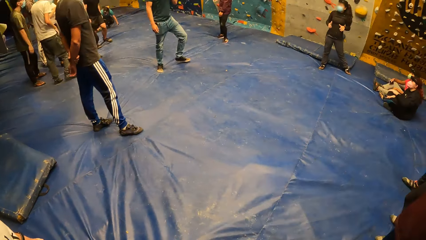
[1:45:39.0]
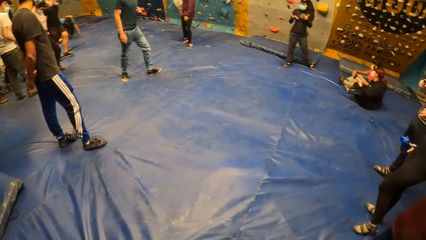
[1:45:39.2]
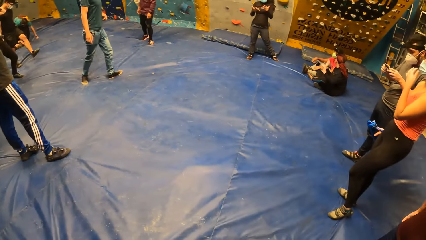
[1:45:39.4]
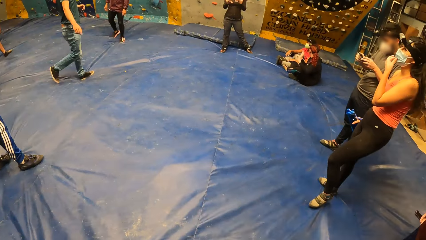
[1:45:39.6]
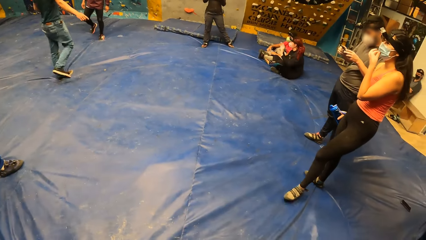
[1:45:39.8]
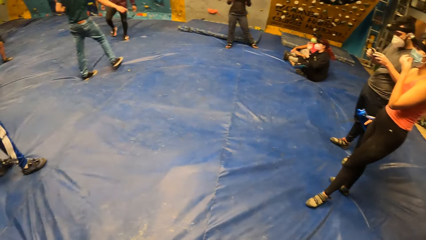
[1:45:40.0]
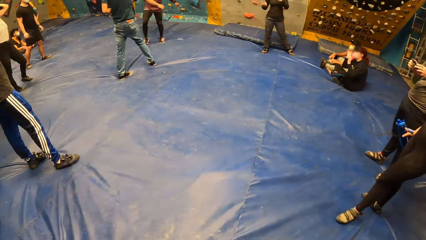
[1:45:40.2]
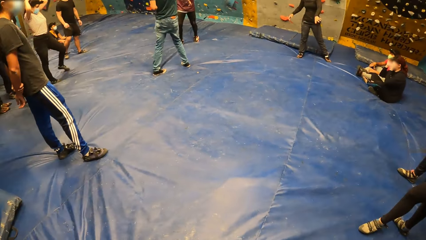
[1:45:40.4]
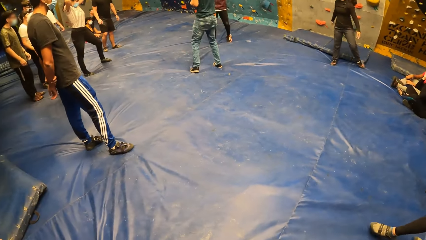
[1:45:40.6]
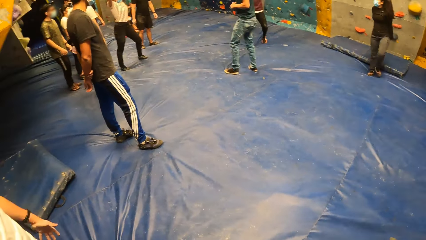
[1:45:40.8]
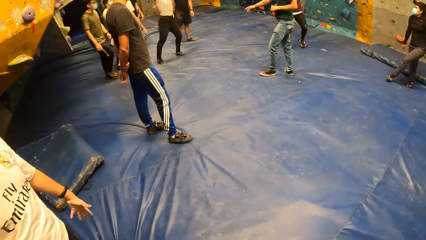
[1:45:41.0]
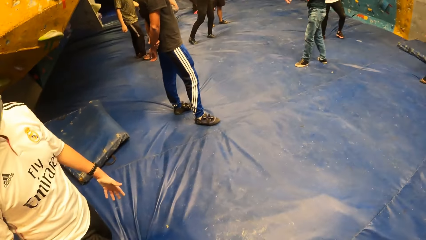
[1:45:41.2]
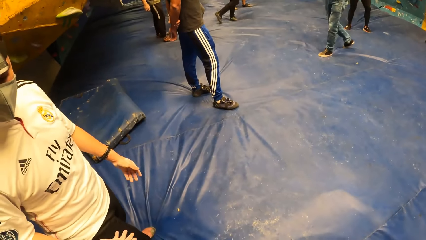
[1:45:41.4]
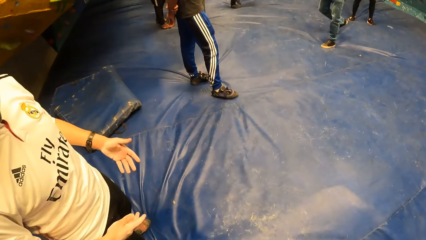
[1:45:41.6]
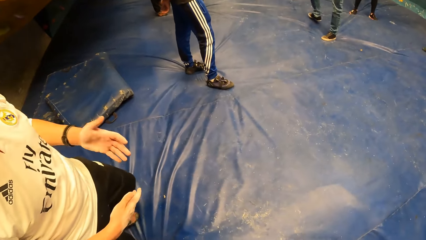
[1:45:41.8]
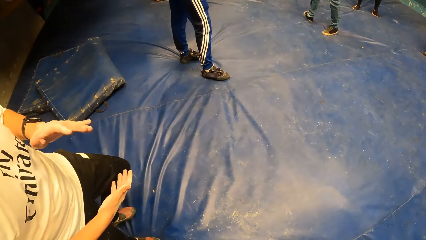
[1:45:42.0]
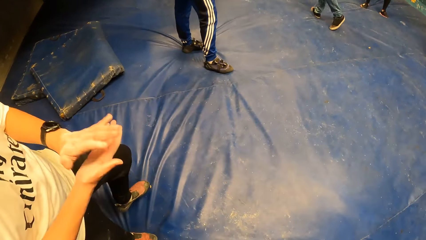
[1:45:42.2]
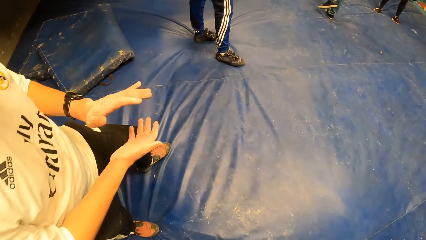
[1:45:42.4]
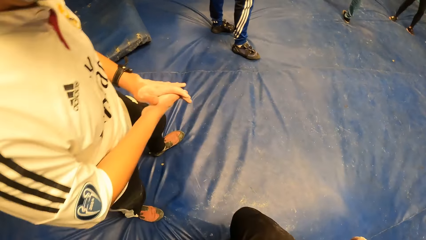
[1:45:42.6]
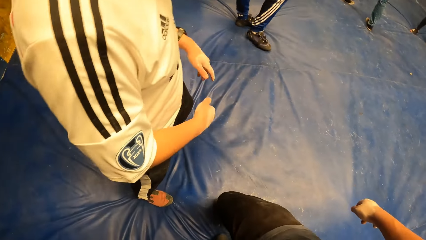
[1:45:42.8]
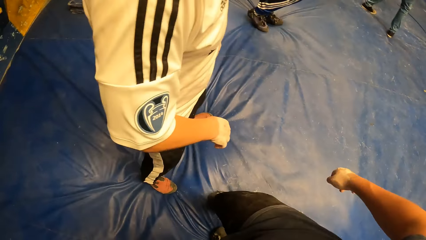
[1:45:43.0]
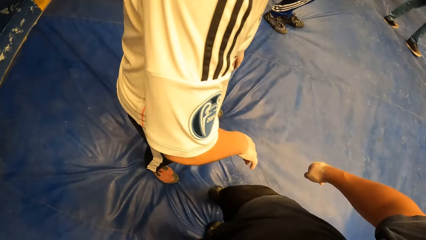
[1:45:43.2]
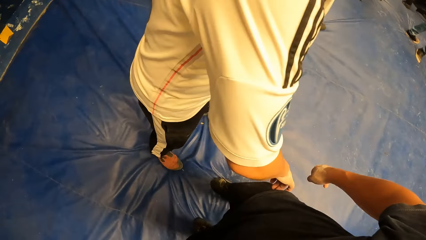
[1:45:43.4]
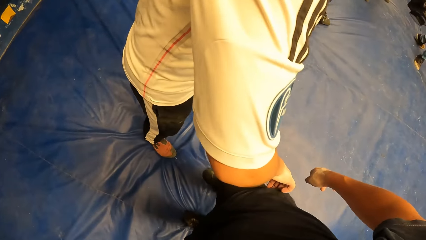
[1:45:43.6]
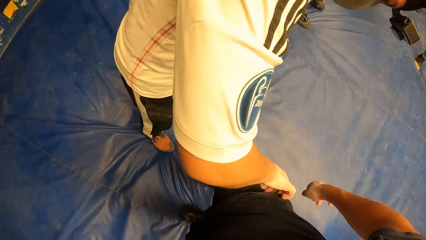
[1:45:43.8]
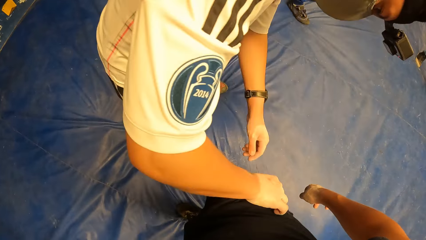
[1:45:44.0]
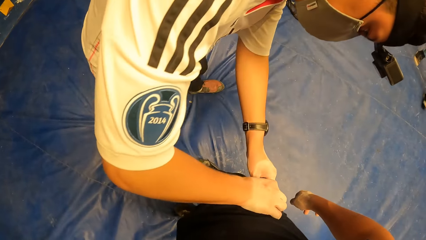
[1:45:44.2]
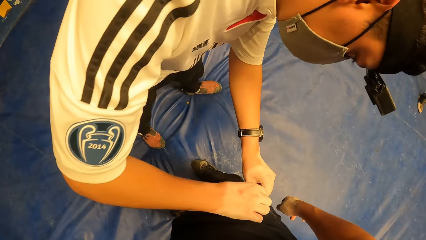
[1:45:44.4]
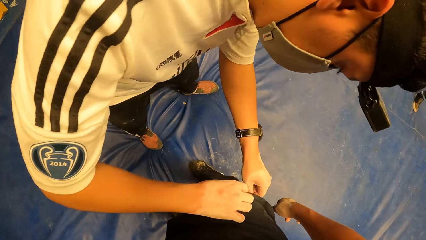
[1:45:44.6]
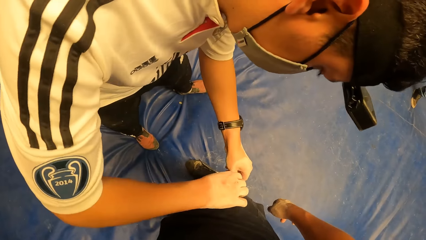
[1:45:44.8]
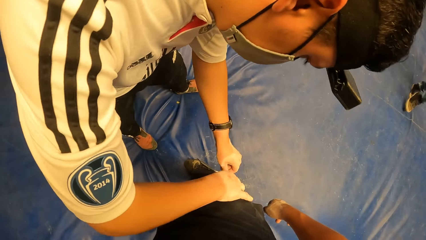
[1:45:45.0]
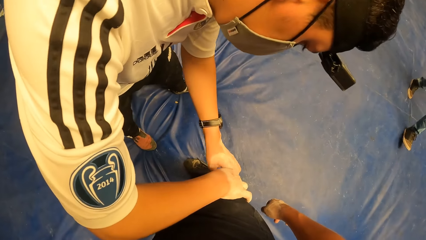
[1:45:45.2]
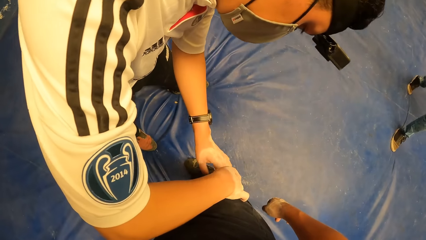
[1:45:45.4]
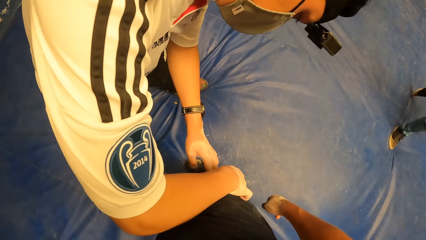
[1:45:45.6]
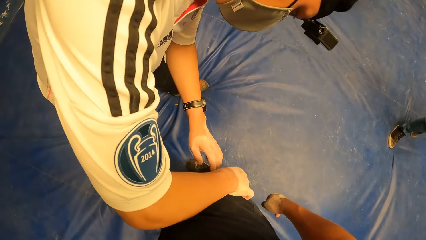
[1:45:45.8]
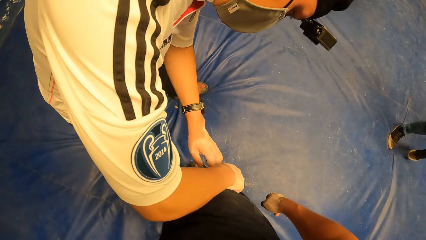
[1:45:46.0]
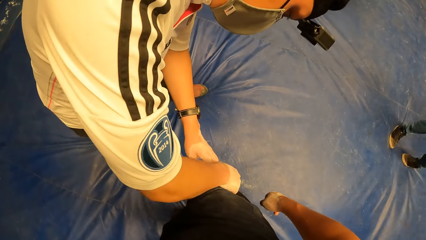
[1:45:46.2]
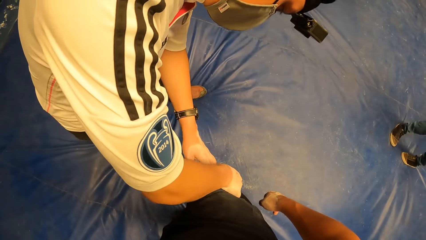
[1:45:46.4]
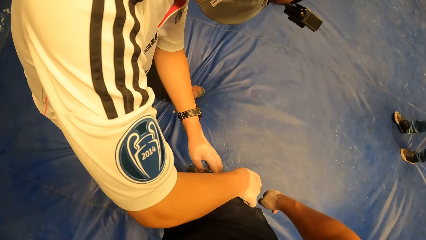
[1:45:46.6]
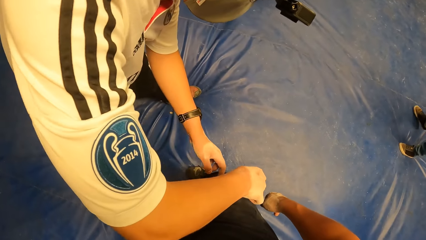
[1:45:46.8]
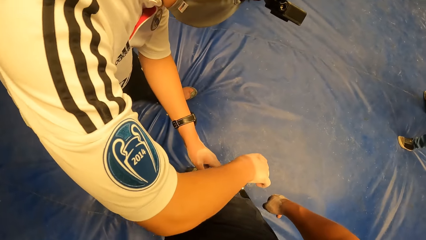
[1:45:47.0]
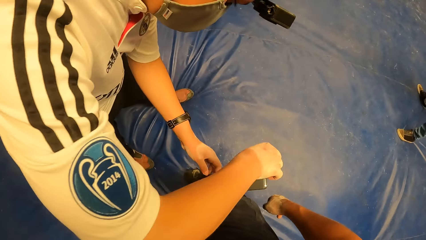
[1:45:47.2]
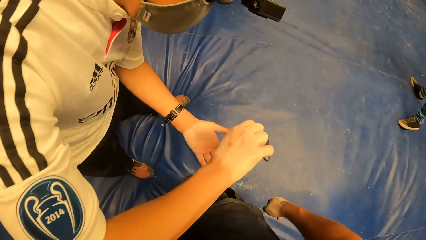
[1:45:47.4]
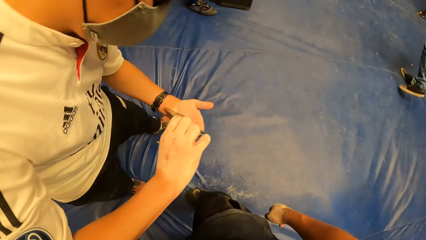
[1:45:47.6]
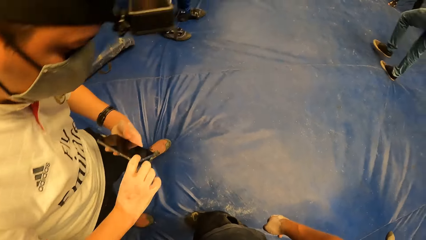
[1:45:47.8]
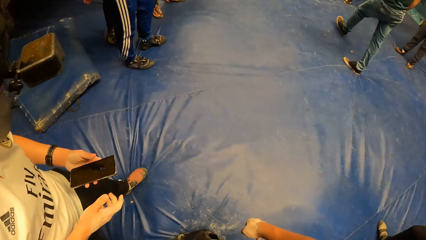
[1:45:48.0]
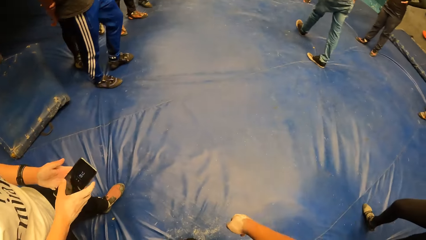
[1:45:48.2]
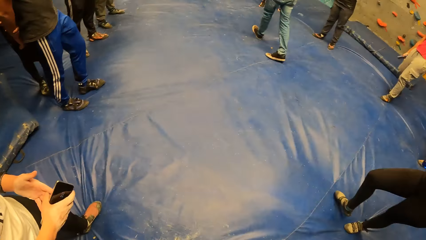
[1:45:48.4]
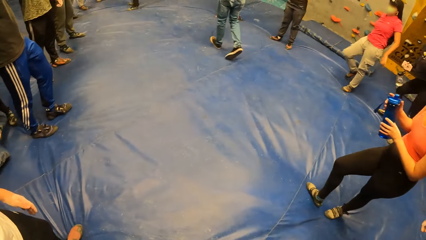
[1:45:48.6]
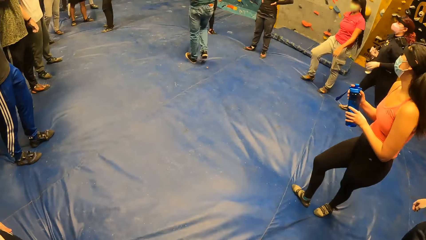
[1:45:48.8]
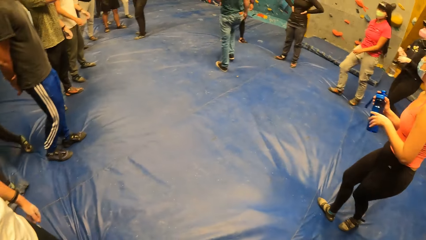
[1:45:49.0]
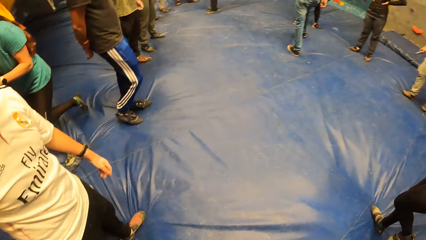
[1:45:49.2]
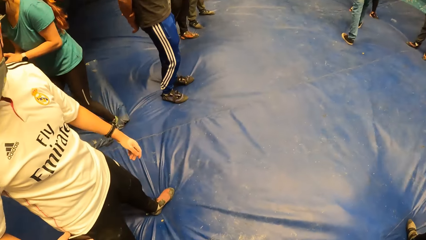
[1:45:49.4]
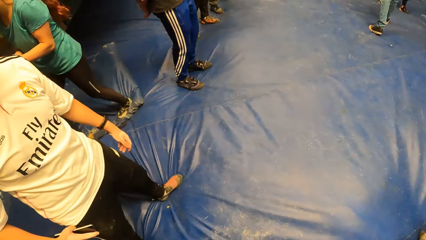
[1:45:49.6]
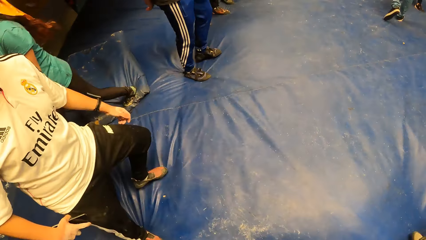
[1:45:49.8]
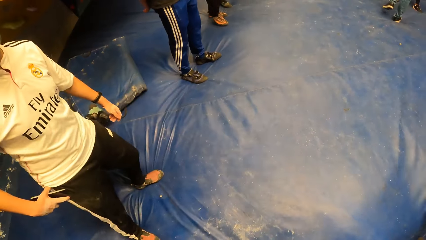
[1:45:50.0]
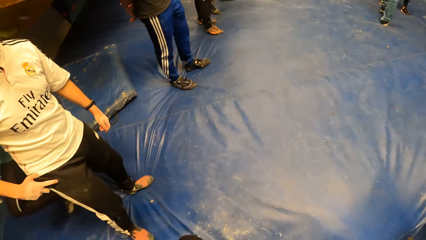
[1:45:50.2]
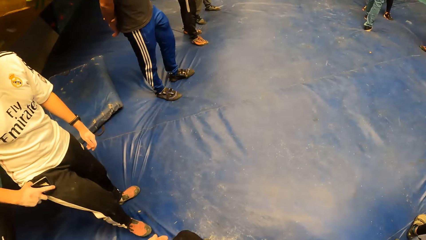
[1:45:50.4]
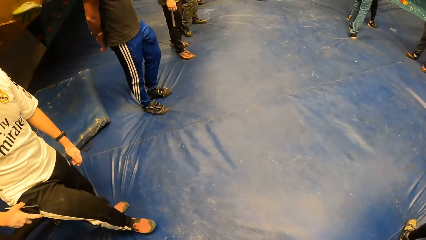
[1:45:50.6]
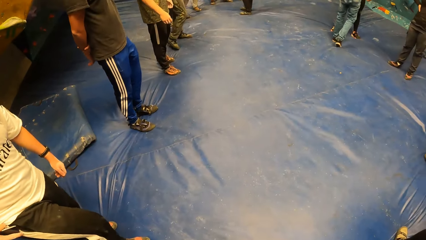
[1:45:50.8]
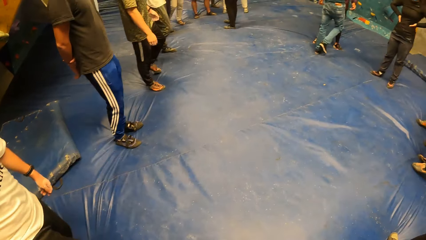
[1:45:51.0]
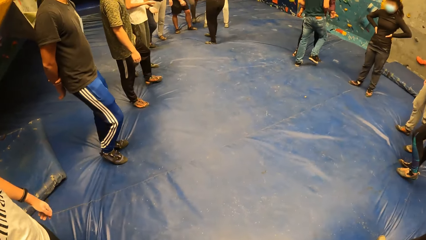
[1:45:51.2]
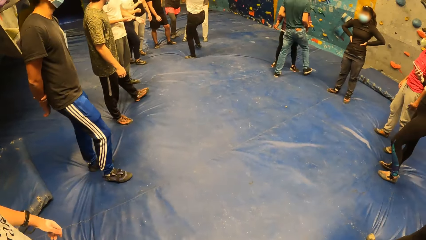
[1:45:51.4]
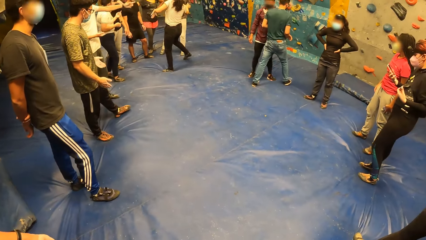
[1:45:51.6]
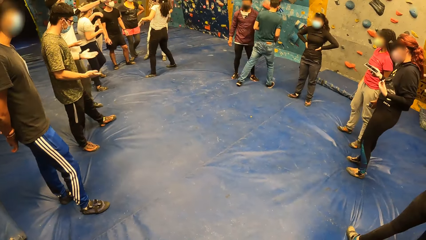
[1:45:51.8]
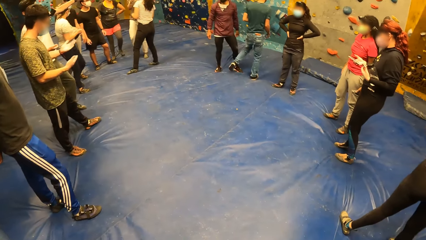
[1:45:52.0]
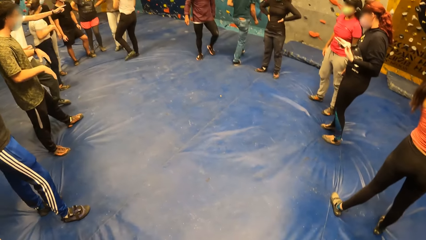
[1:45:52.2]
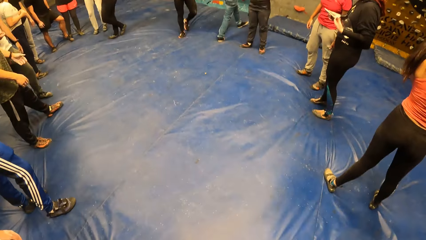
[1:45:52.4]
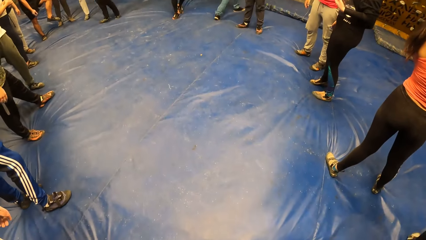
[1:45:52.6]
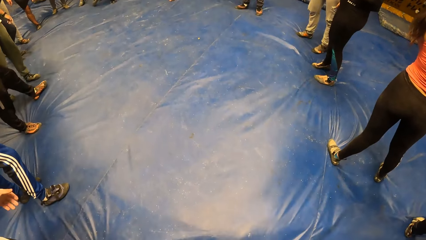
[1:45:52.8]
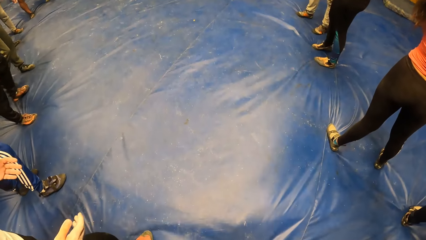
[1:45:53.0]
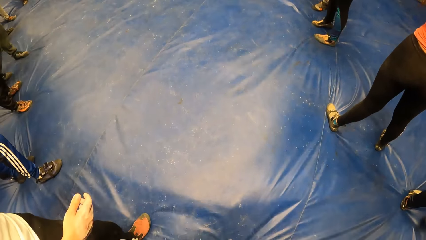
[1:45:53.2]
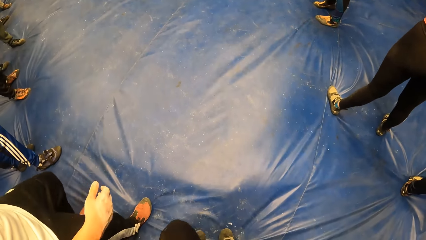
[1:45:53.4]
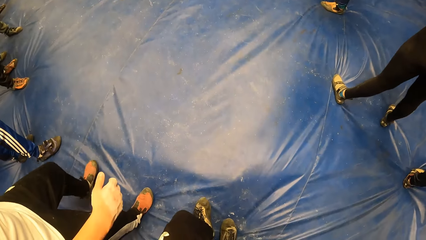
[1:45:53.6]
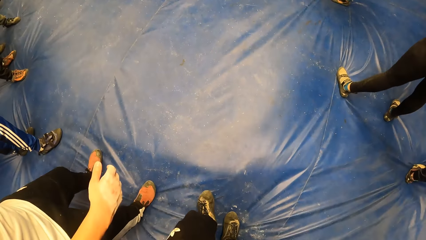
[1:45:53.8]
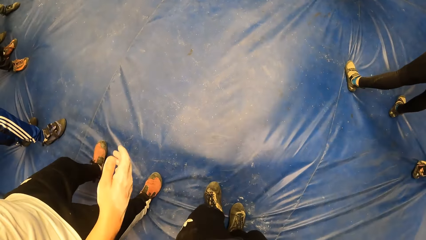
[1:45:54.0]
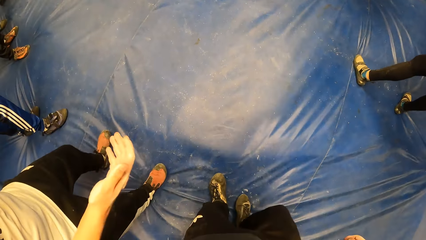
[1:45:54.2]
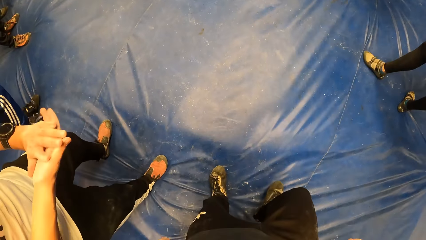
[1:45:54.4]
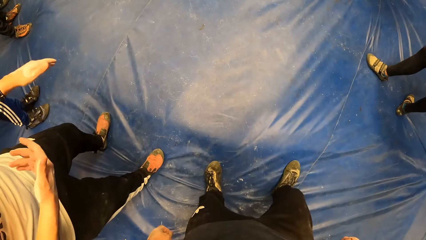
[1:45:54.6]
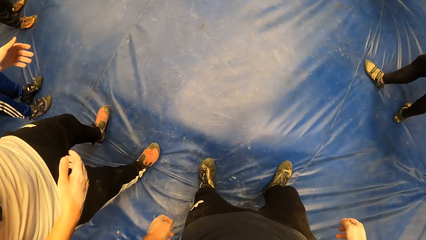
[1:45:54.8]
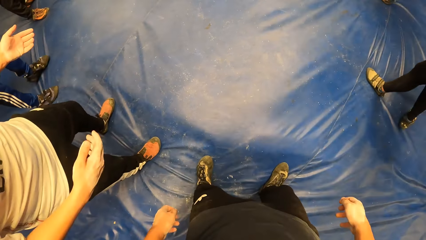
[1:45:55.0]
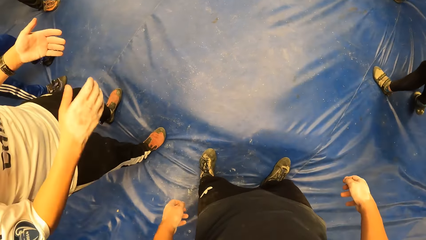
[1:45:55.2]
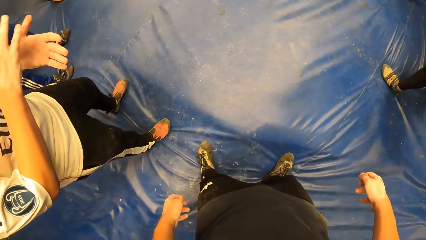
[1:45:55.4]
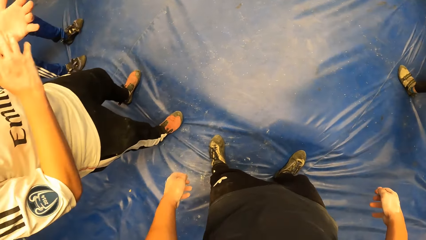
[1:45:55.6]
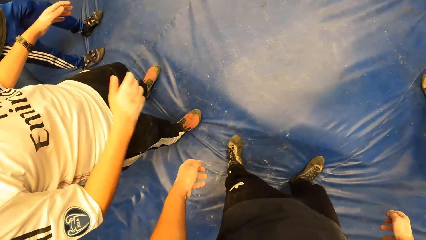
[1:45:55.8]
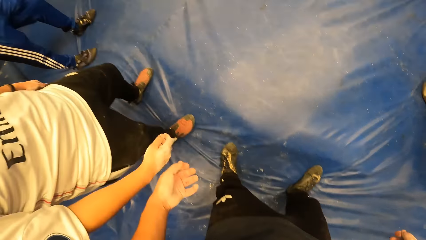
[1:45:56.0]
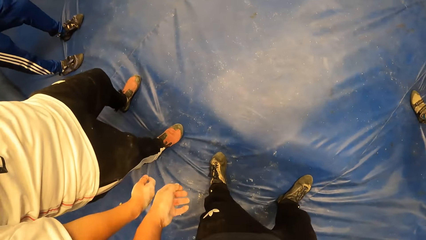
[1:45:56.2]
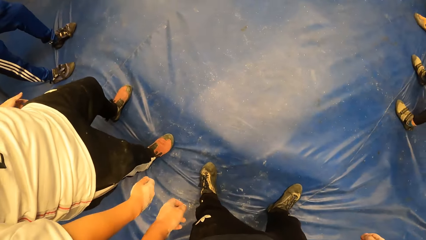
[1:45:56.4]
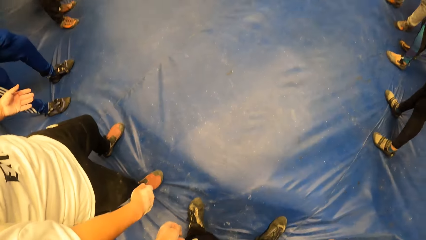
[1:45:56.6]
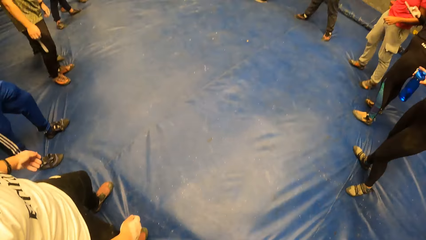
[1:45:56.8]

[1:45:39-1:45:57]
The camera wearer looks around. They interact with a person. The person opens the camera wearer's pocket. The person picks up a phone from the camera wearer's side pocket with his right hand. The camera wearer looks around.
